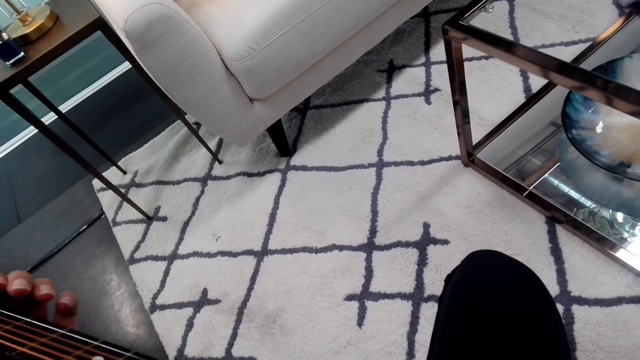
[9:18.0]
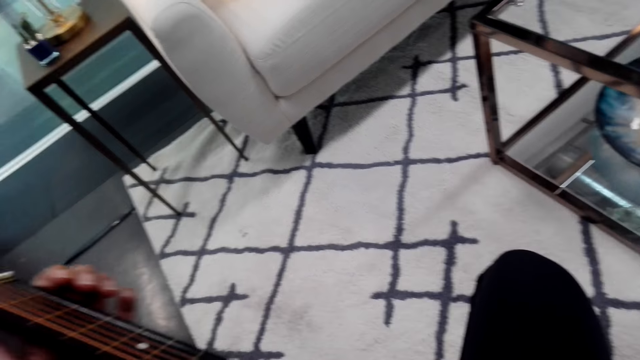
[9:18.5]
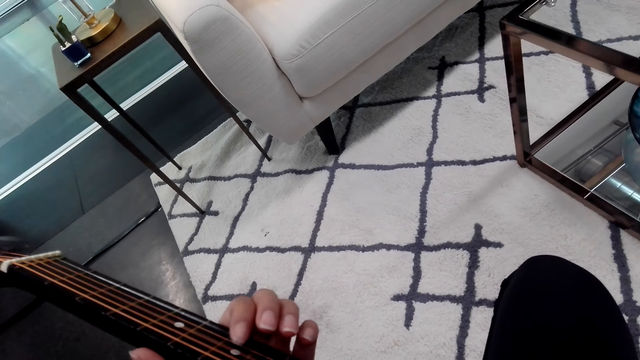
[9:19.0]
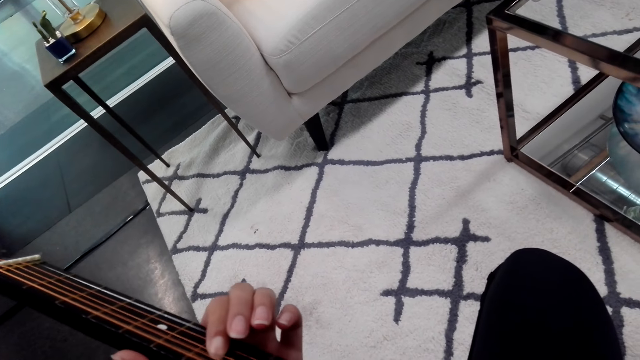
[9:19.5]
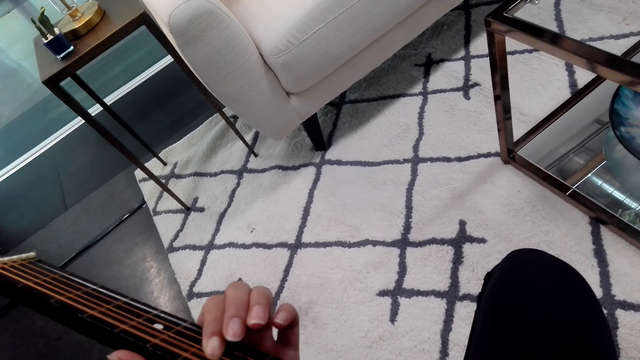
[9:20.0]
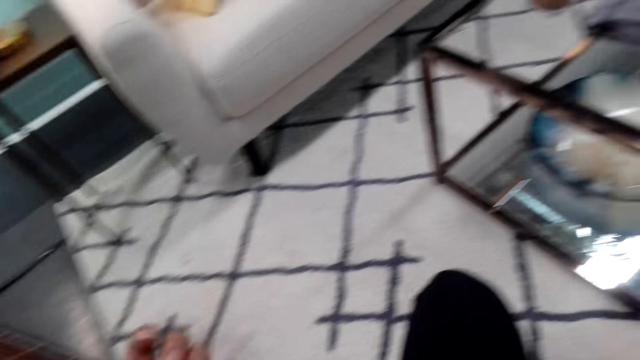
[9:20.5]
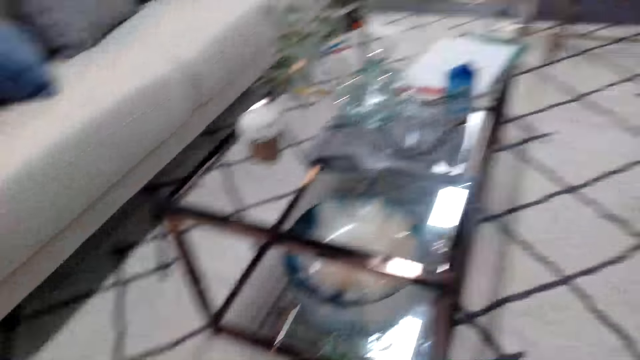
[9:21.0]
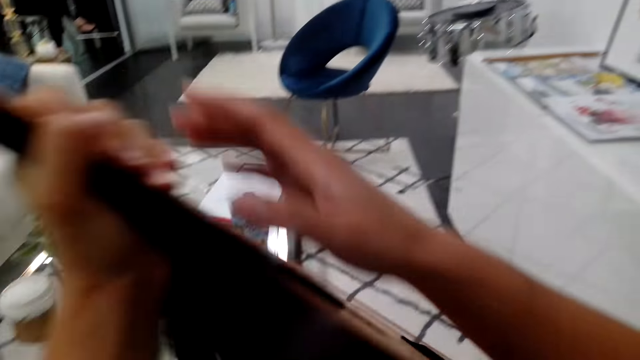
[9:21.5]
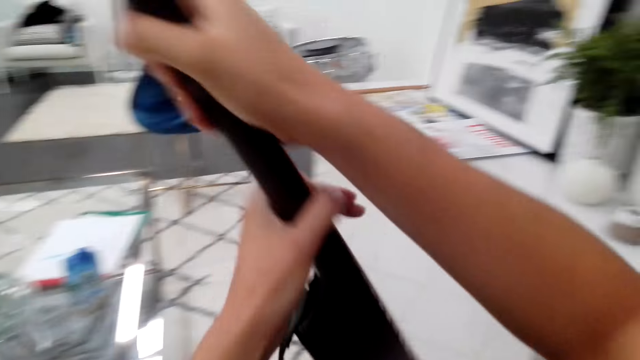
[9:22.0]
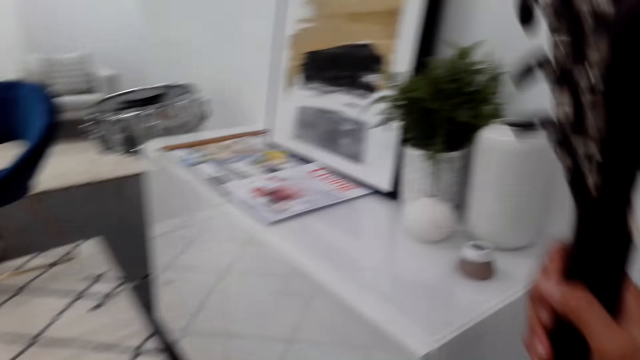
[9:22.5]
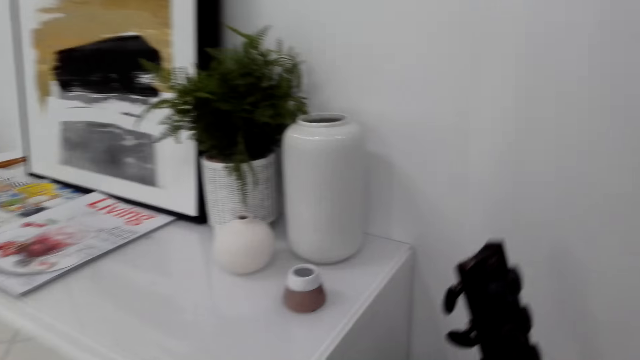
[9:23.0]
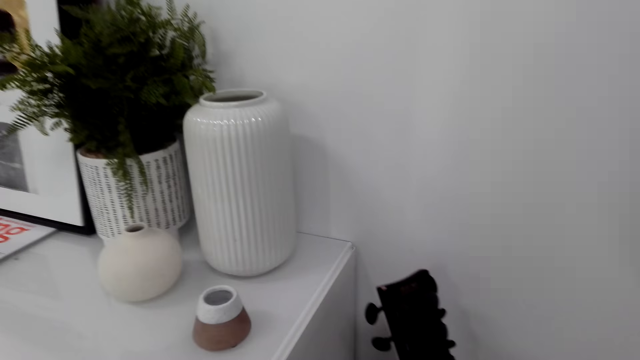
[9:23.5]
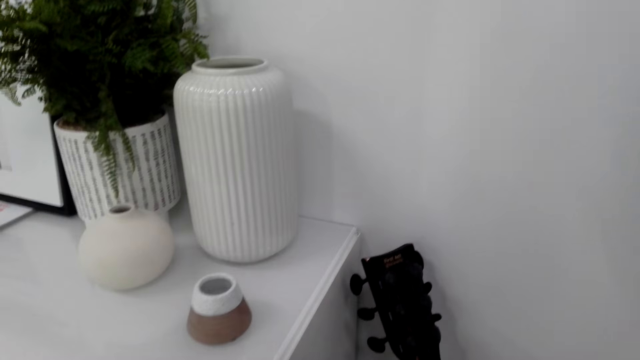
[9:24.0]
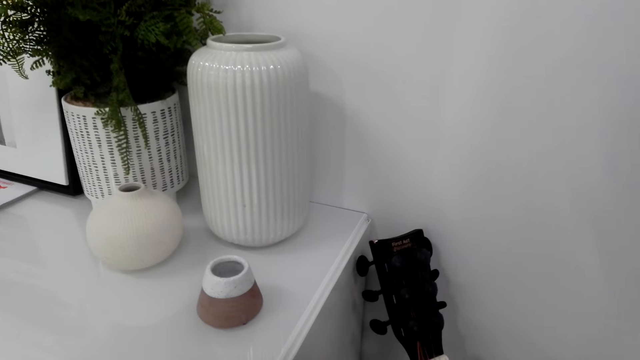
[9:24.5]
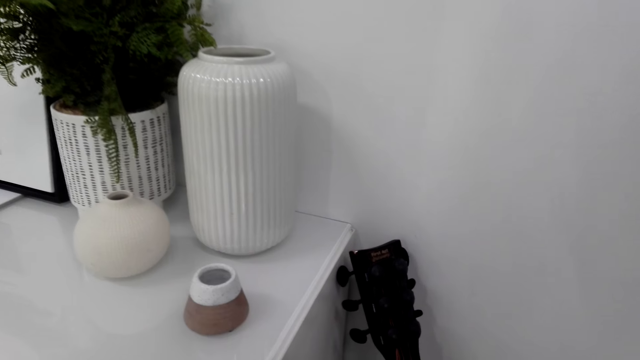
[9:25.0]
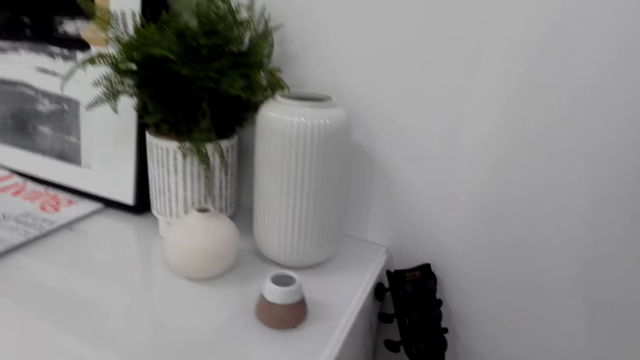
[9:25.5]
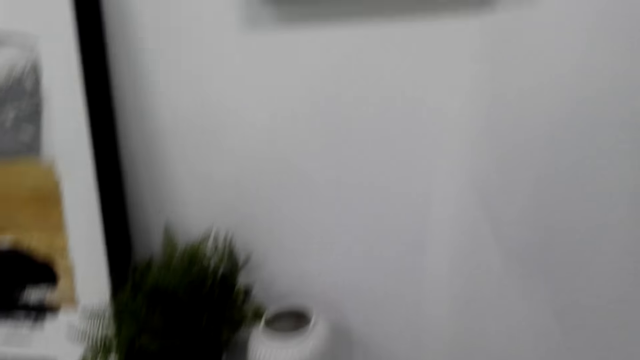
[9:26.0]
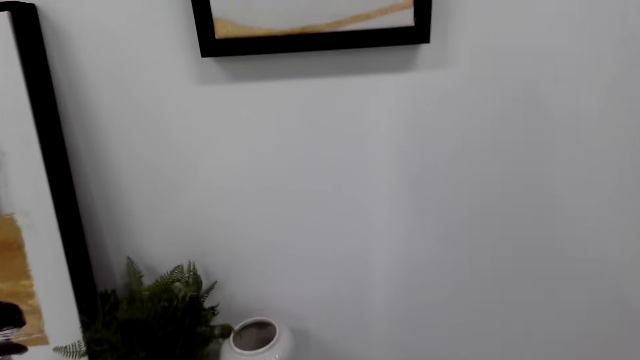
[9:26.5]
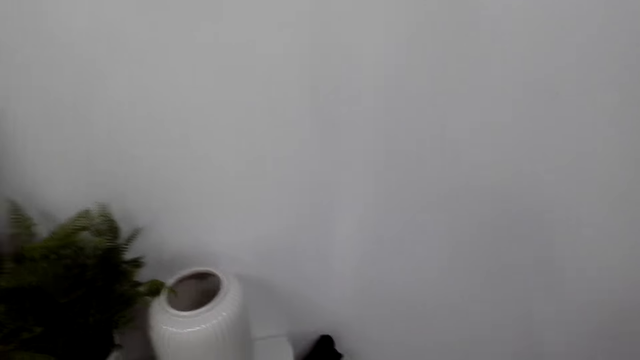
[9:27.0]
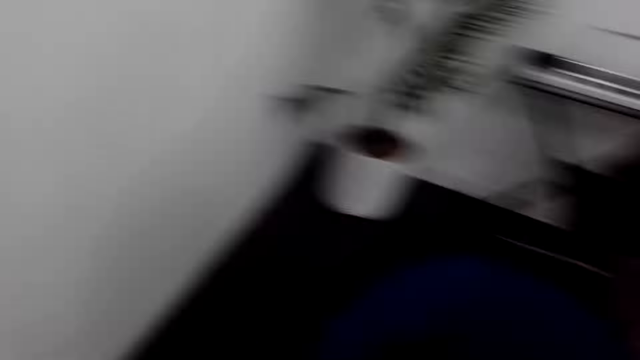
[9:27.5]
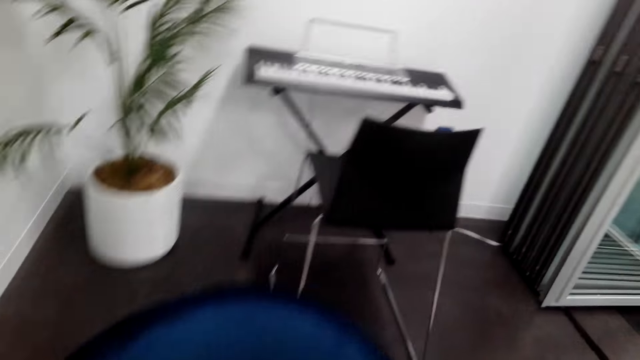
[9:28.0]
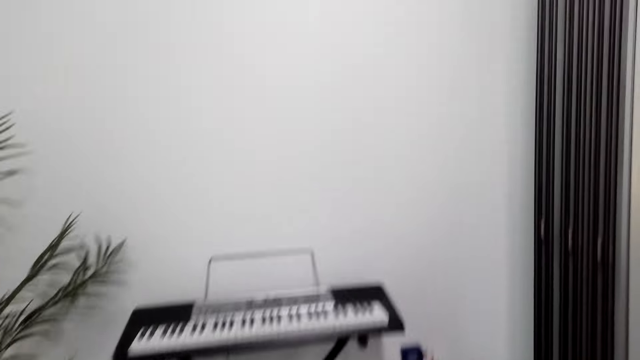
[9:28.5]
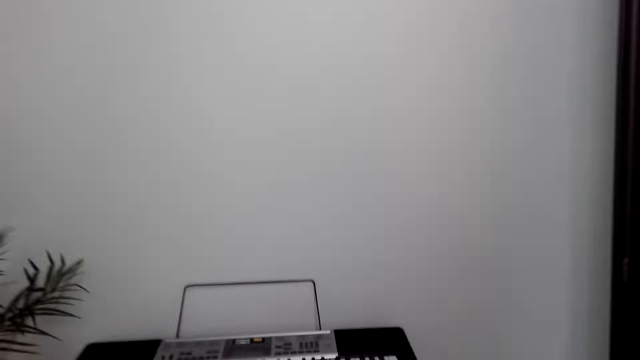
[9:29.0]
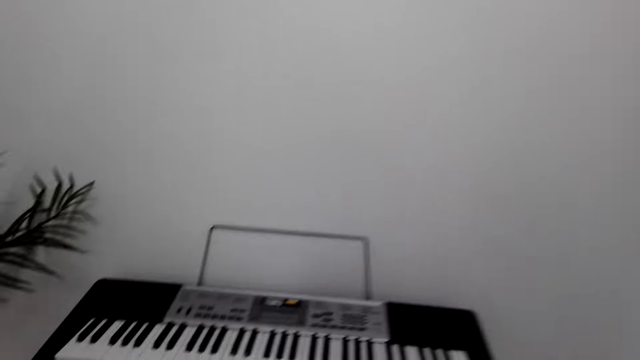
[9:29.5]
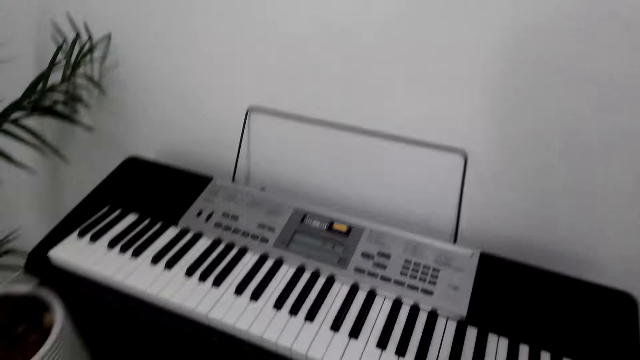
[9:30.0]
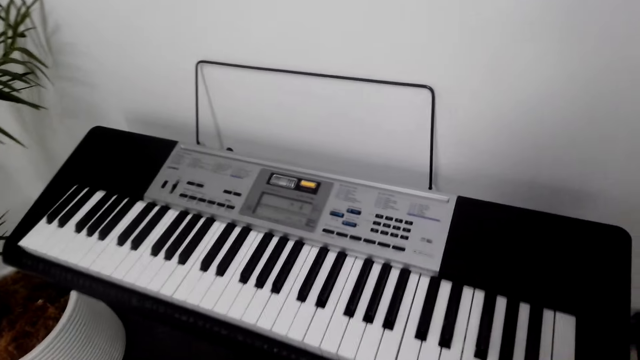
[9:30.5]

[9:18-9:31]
The camera wearer moves a guitar with both hands. They put the guitar on the floor. They walk around.

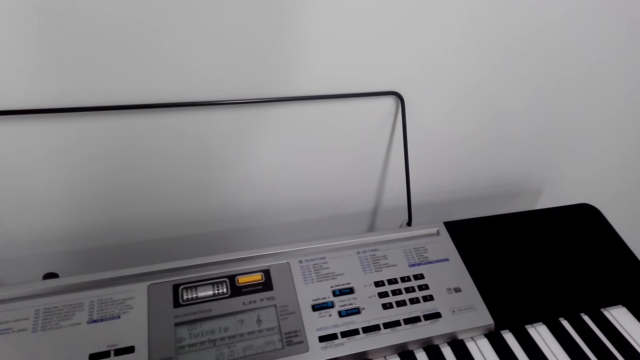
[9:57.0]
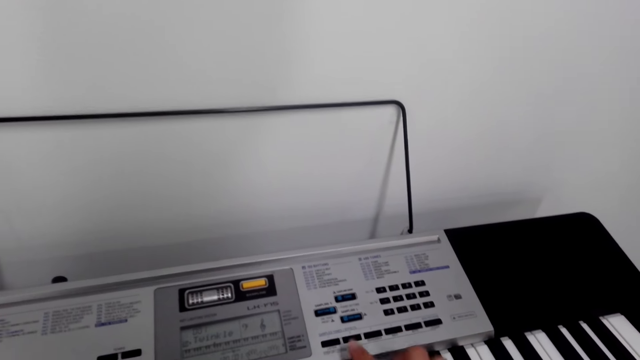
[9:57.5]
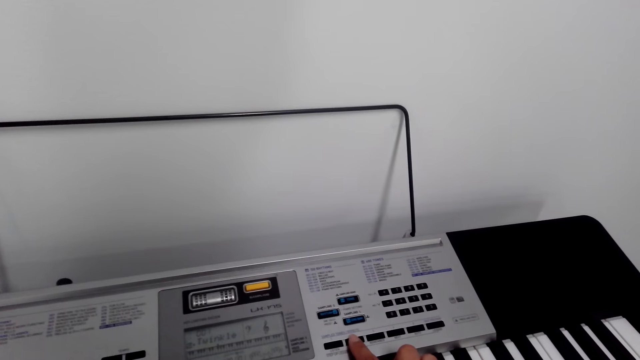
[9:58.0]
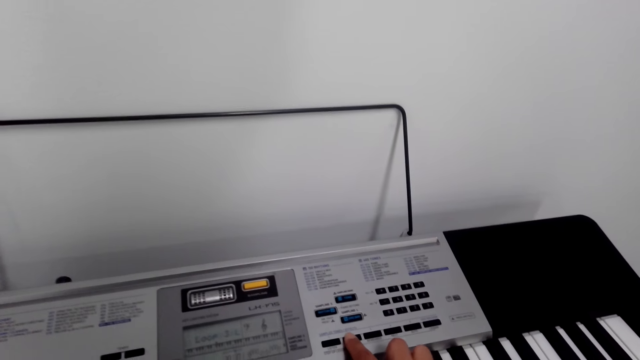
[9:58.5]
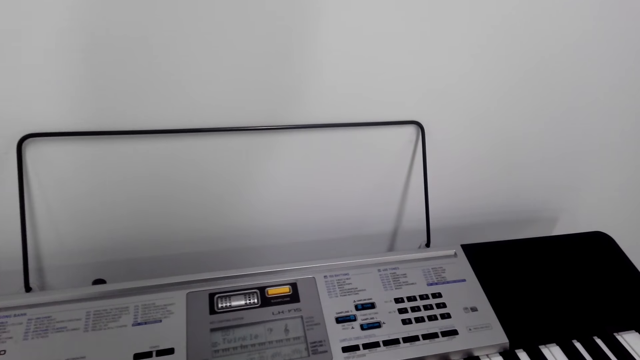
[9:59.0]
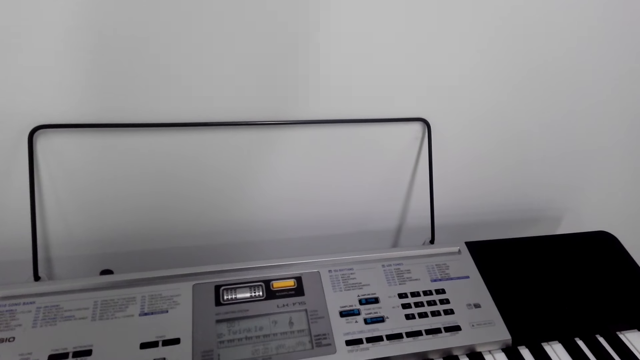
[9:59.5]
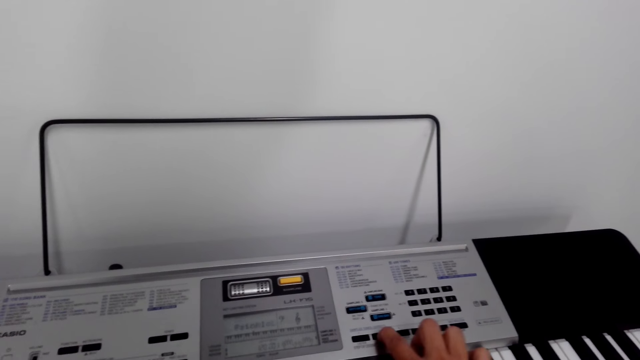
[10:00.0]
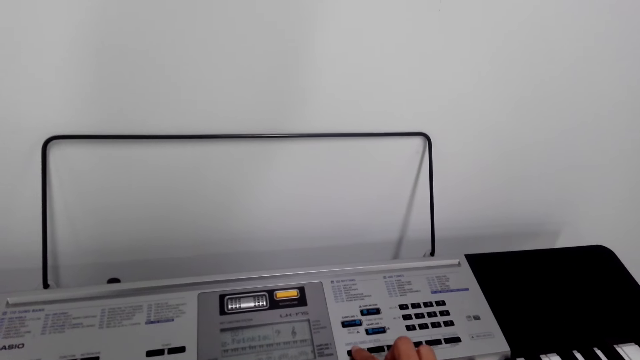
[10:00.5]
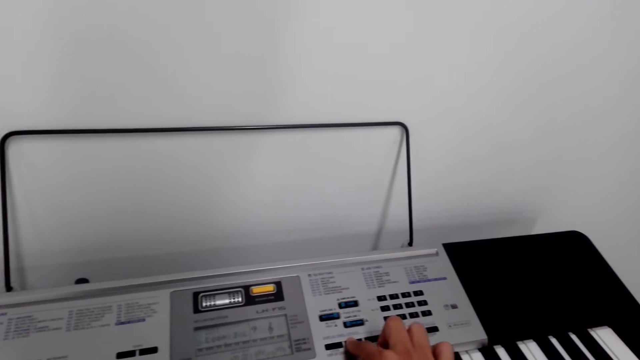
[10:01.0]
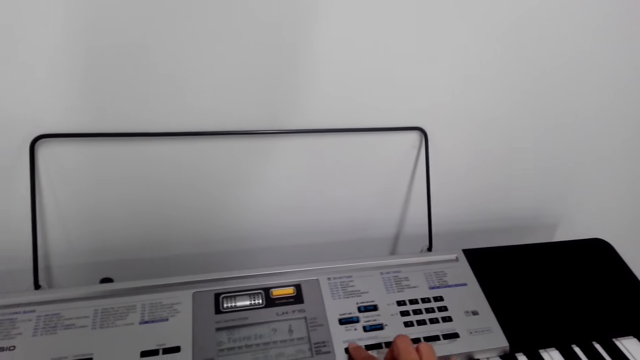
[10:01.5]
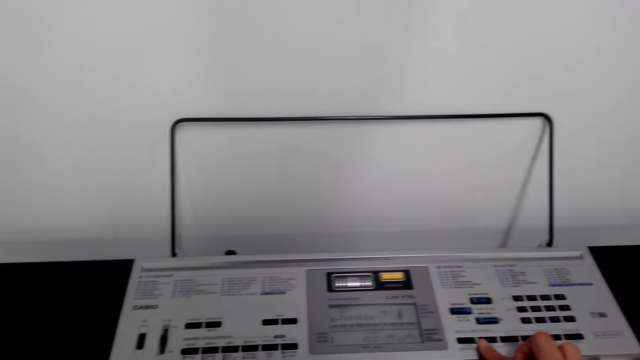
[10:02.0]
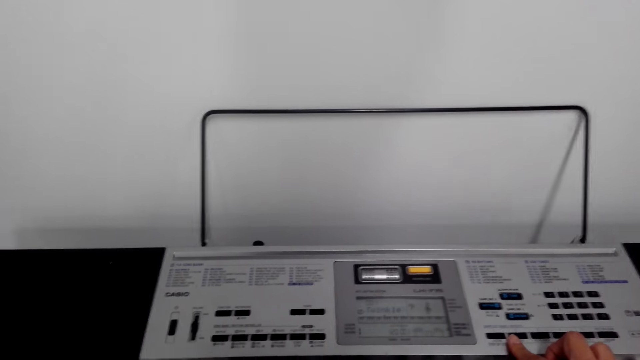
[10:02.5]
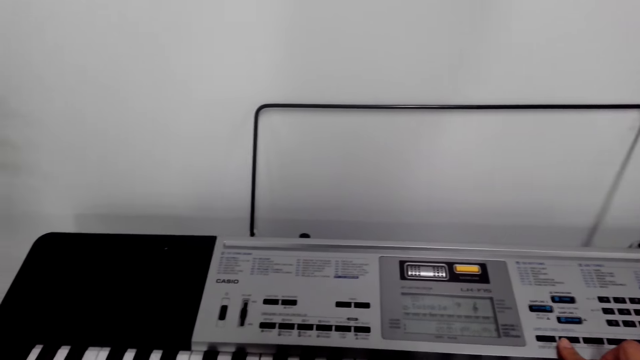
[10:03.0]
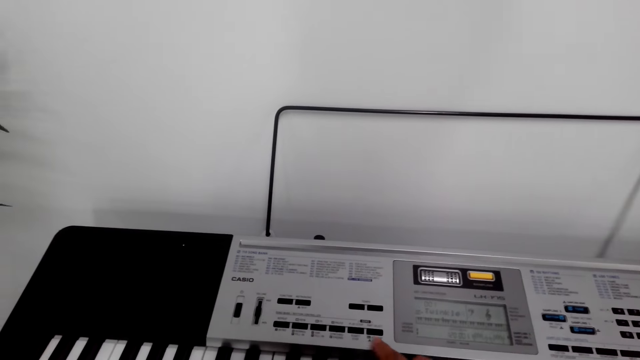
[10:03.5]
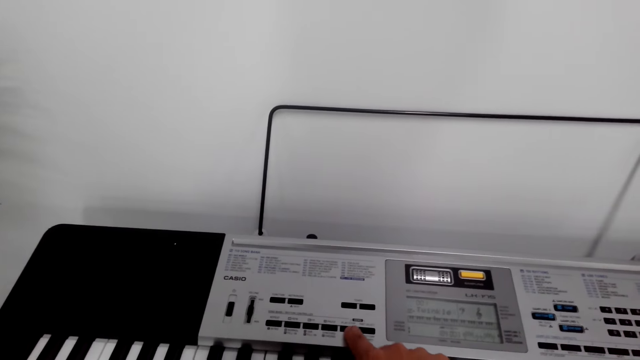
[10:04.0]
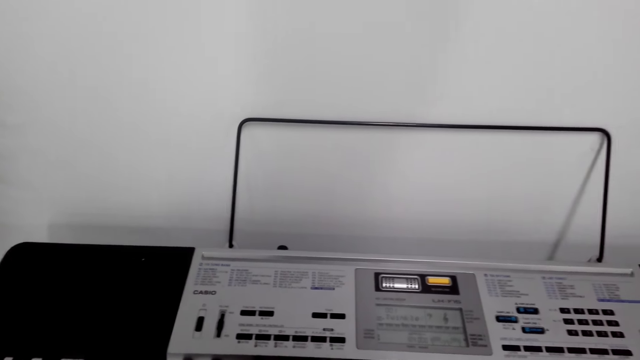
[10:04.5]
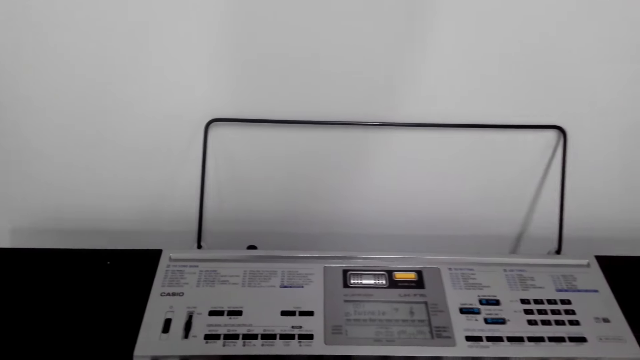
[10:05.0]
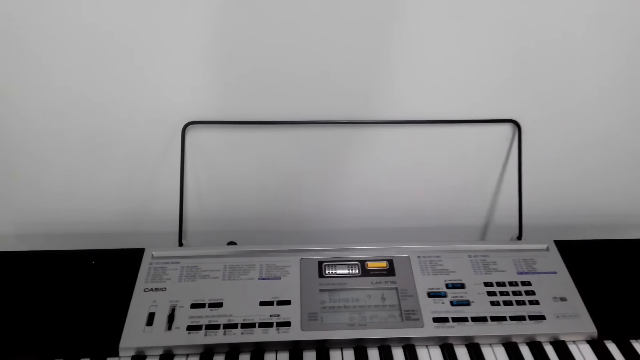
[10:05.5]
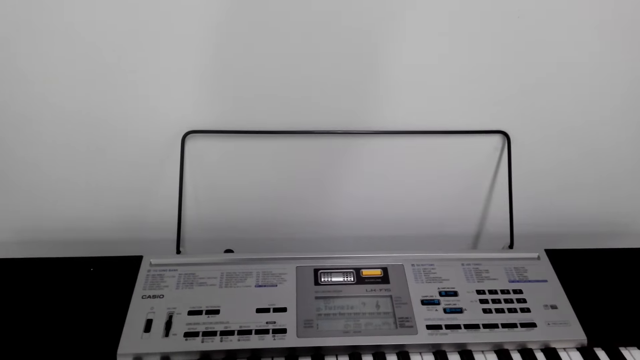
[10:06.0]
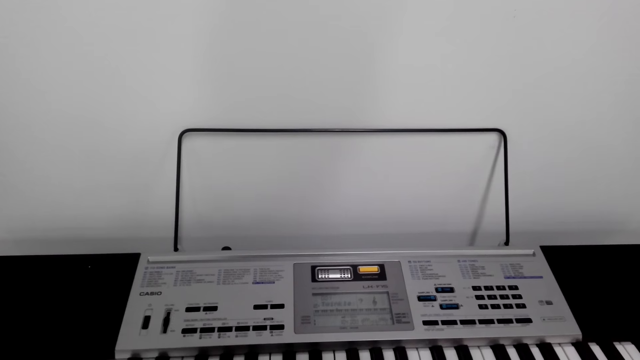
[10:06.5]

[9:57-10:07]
The camera wearer presses a piano with the right hand. They operate the keyboard.
